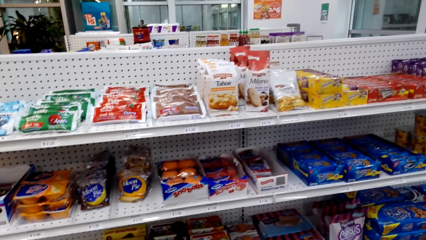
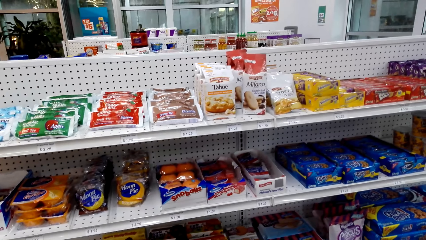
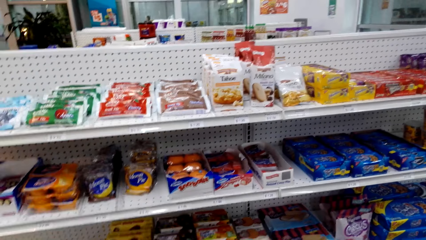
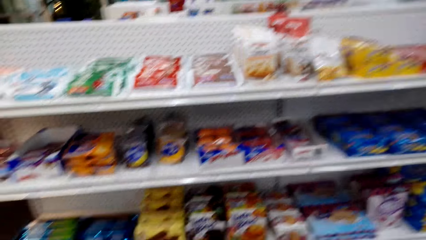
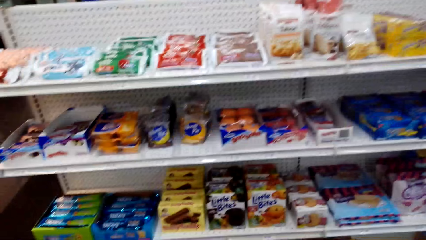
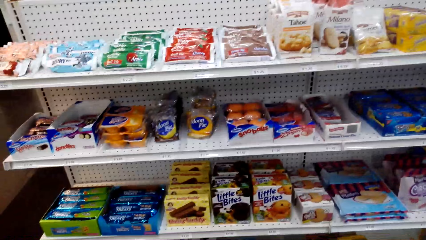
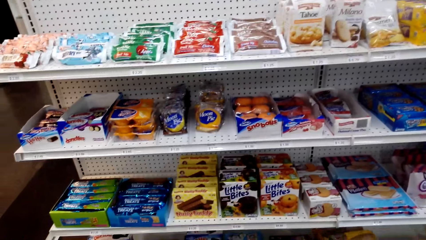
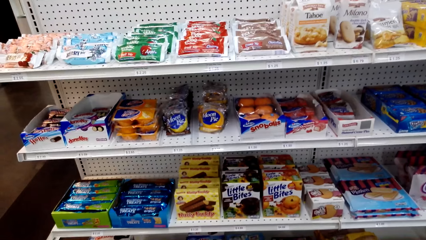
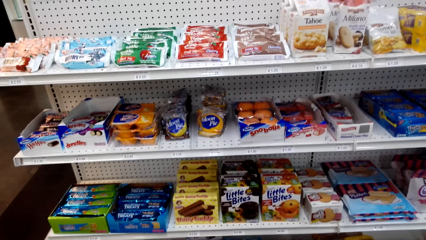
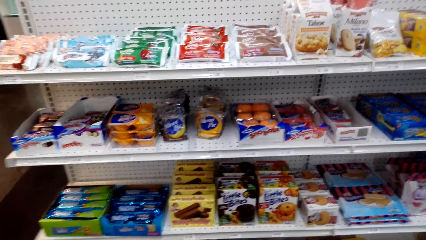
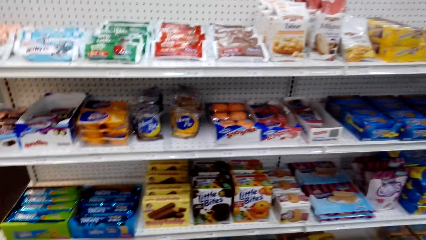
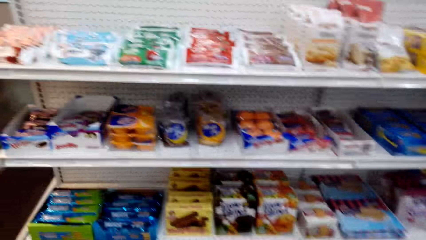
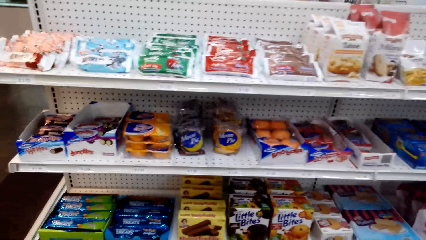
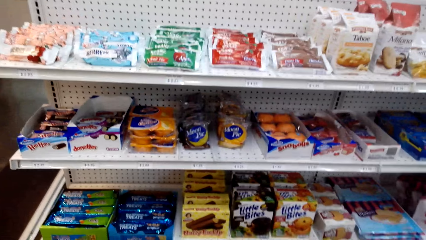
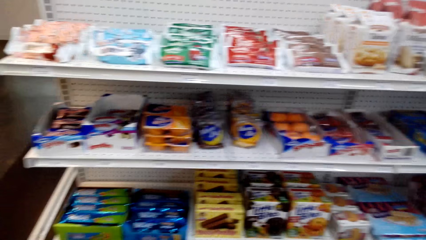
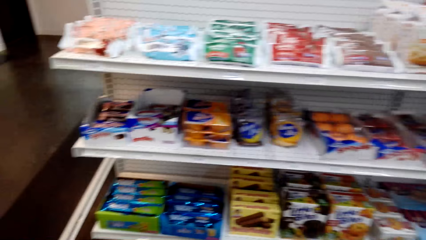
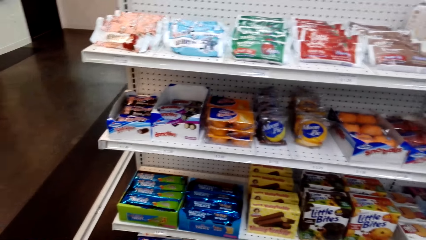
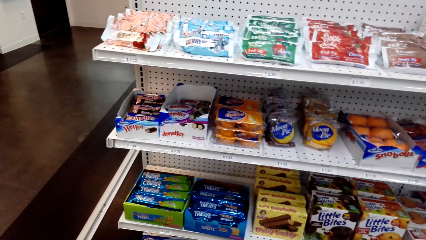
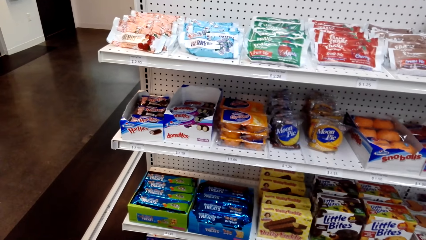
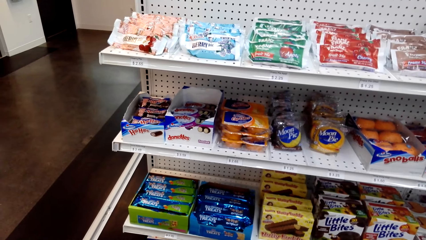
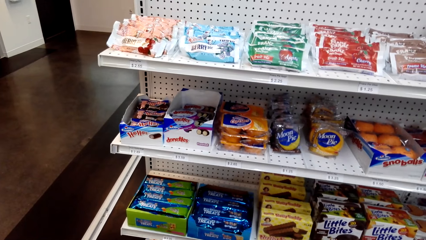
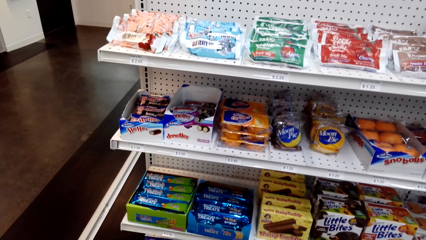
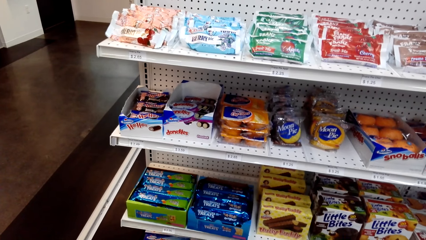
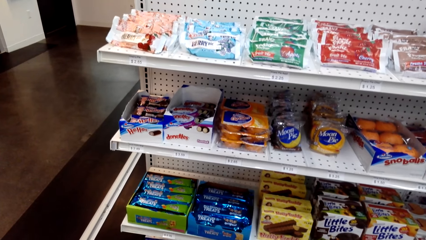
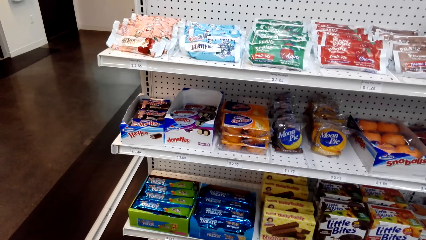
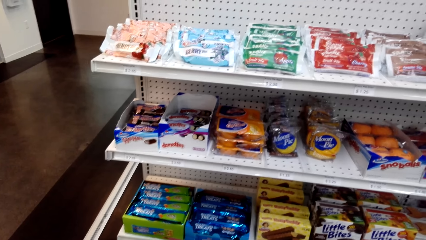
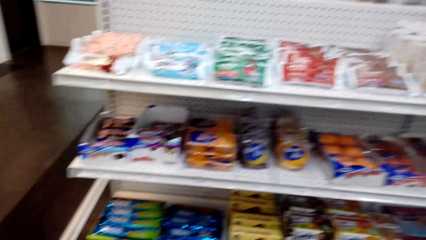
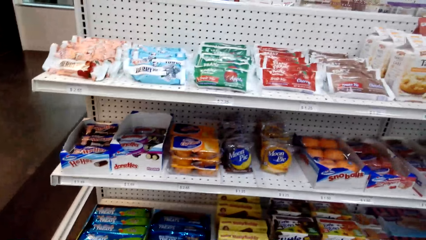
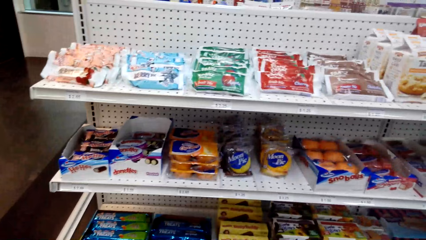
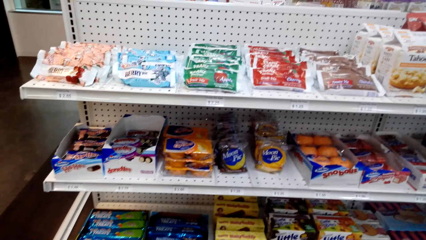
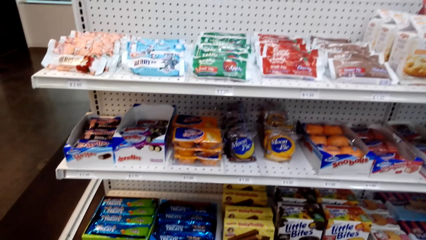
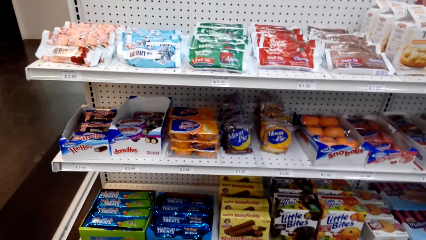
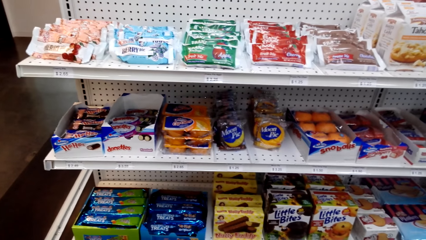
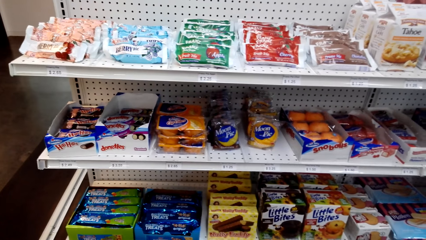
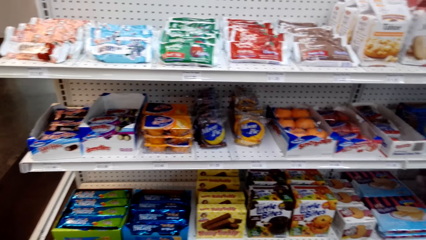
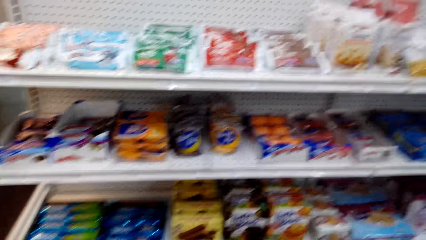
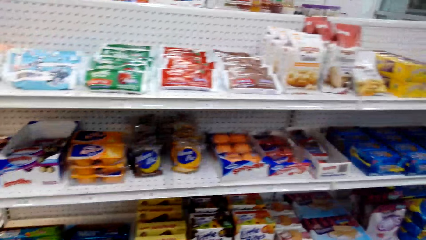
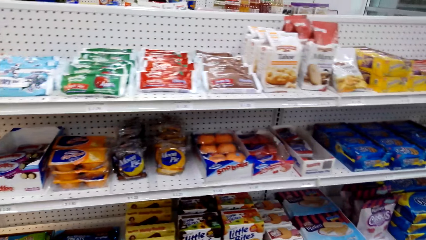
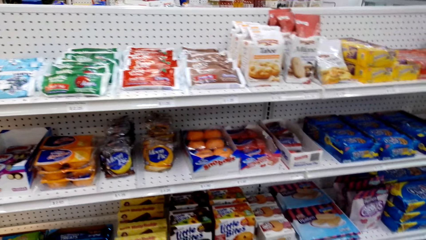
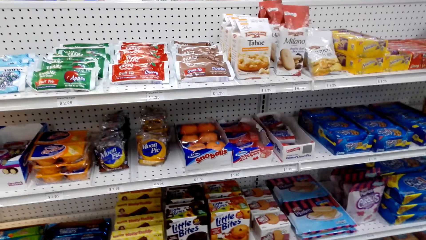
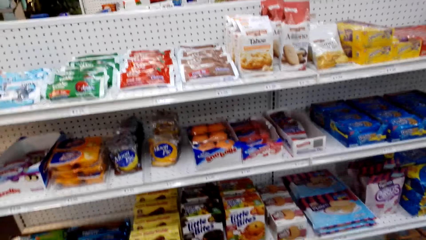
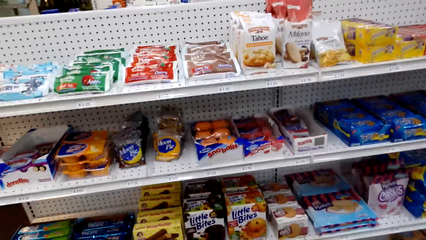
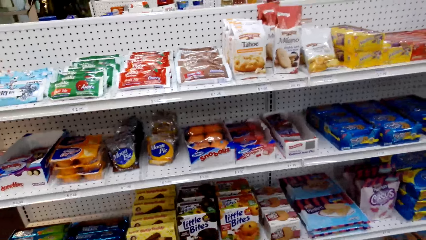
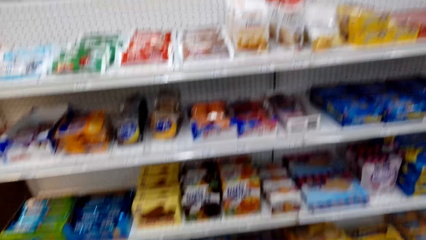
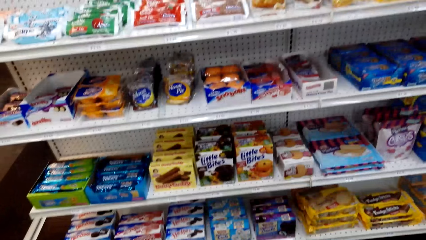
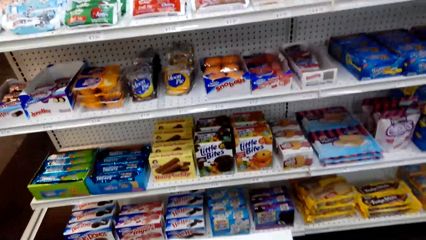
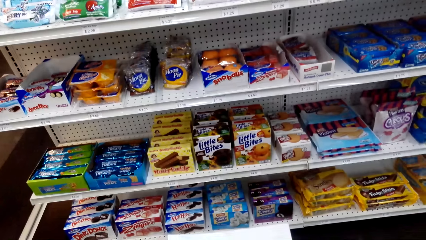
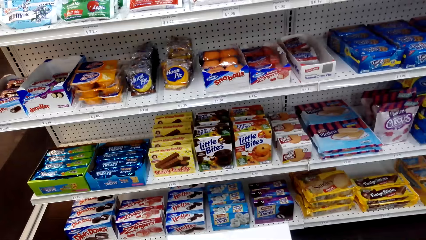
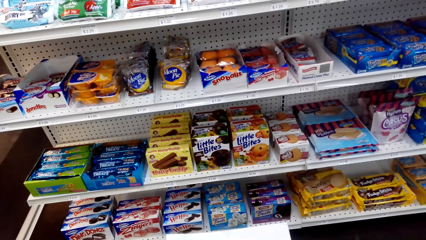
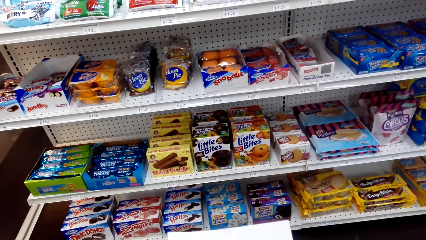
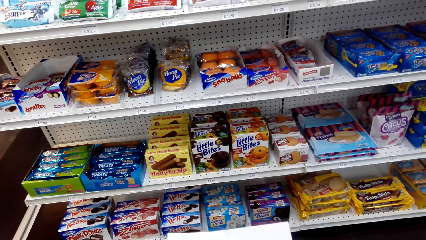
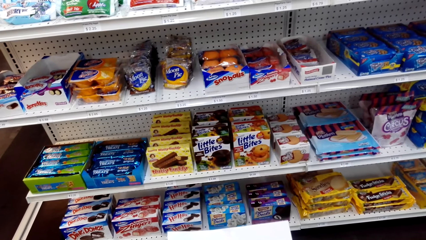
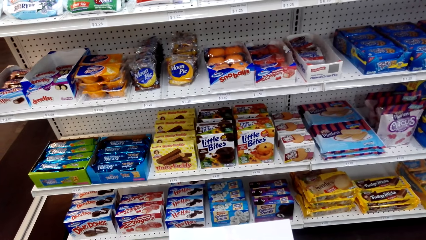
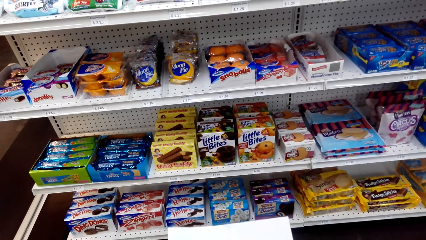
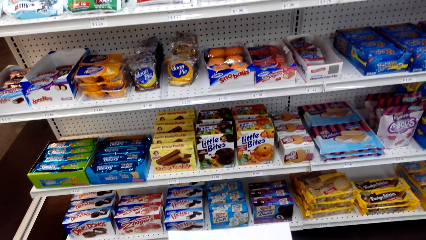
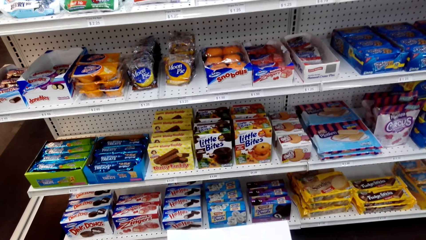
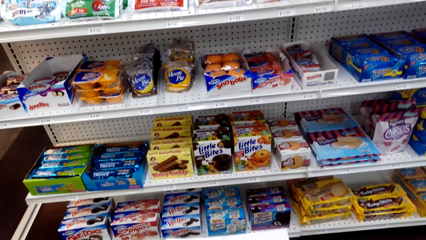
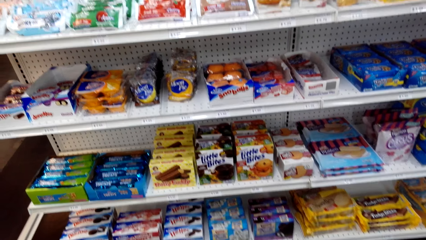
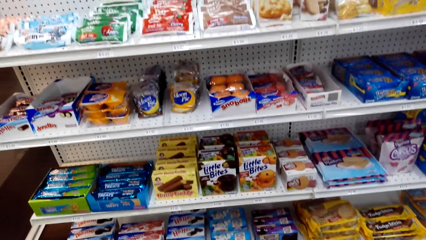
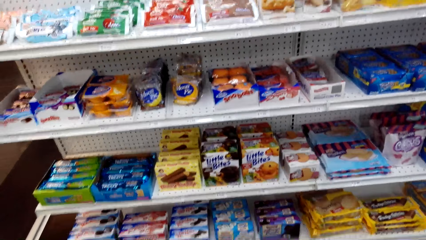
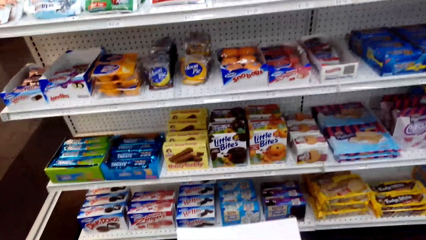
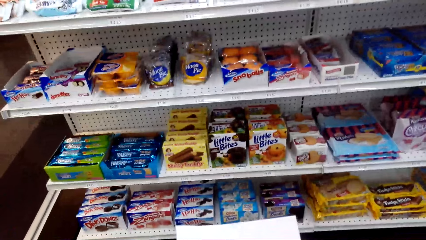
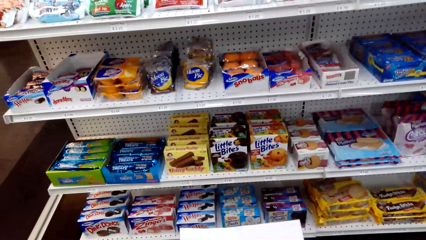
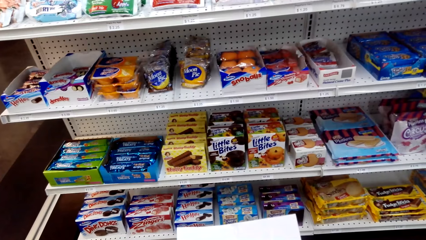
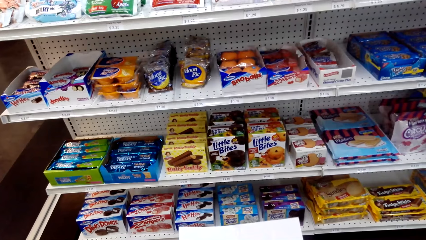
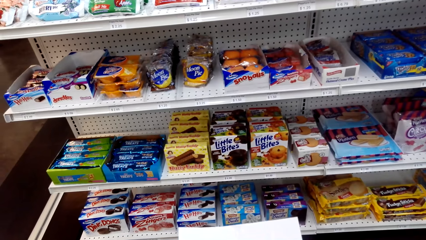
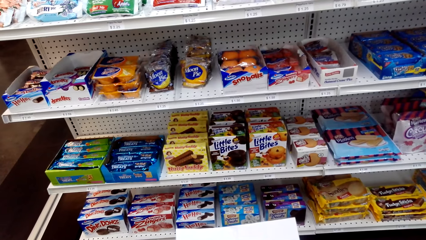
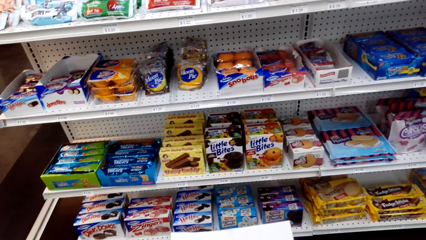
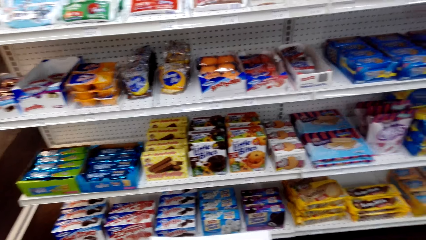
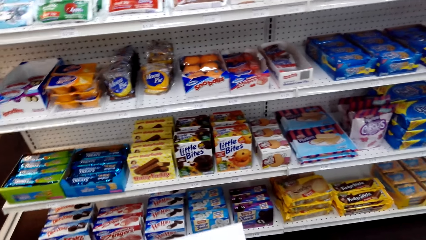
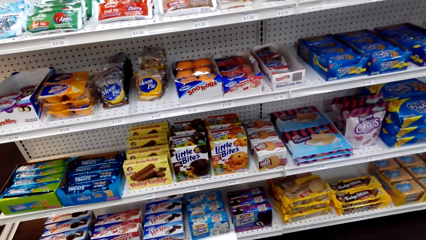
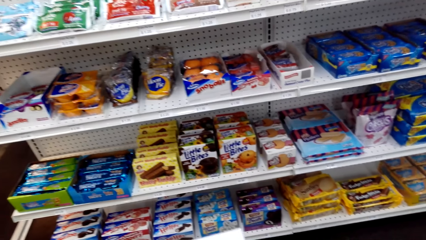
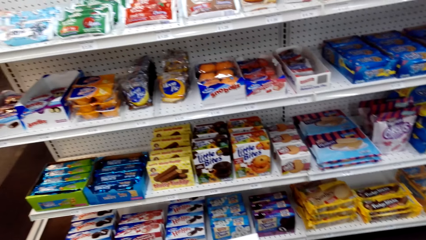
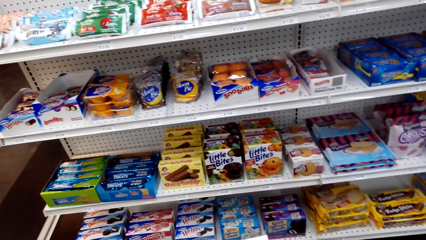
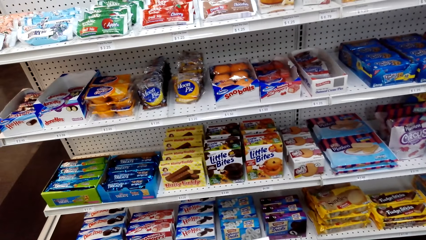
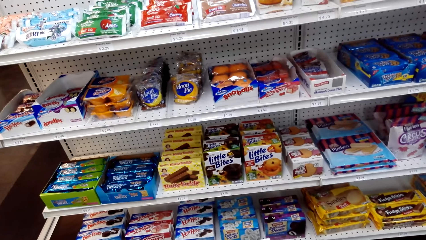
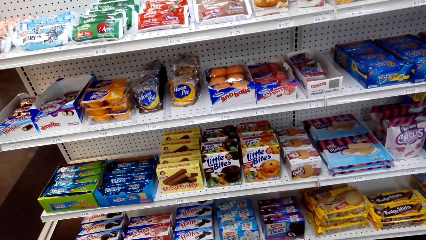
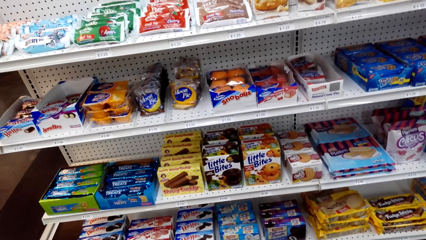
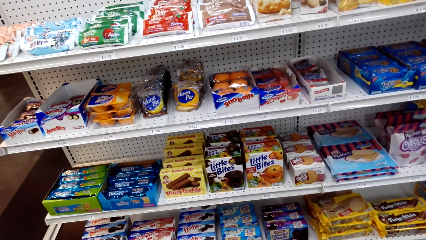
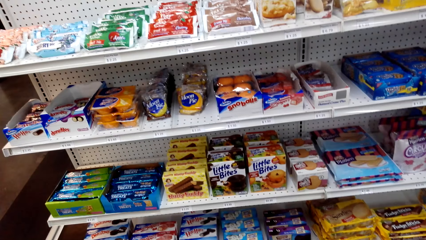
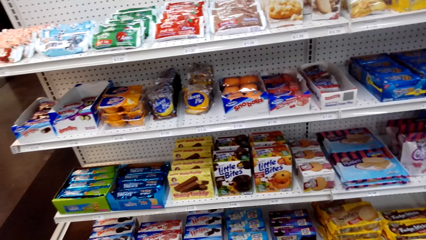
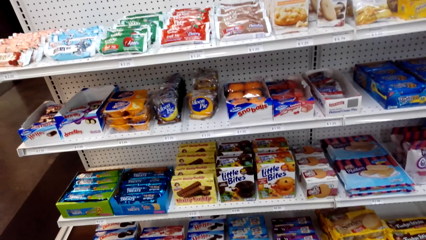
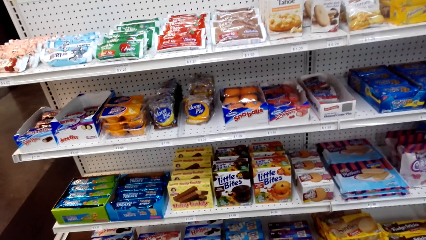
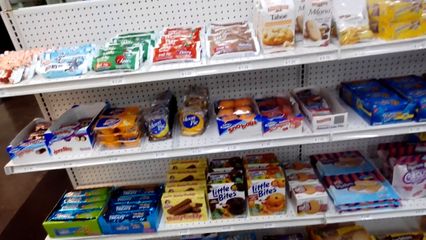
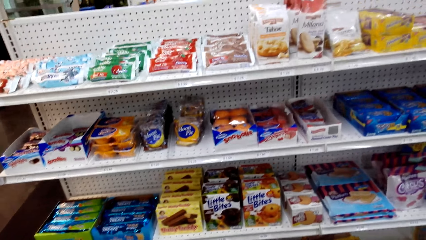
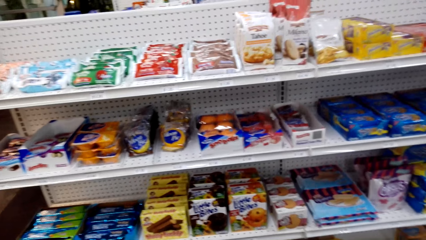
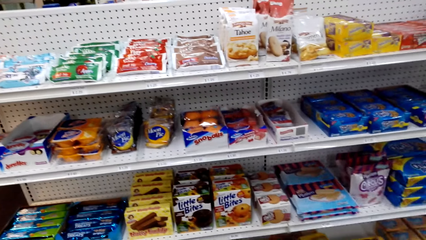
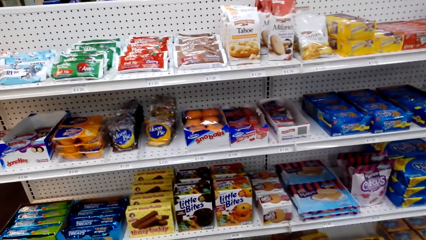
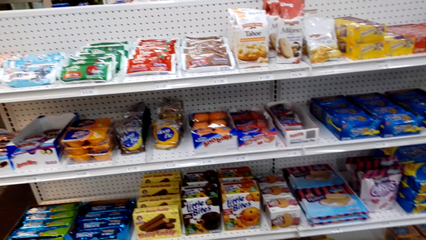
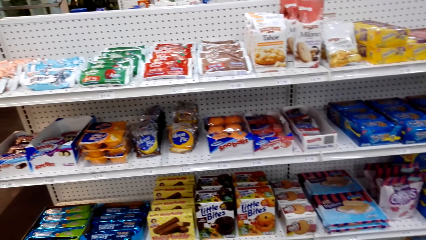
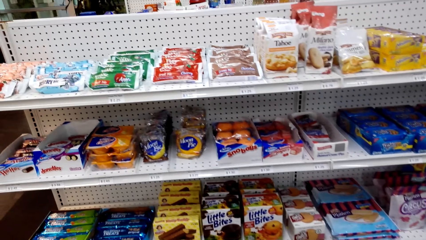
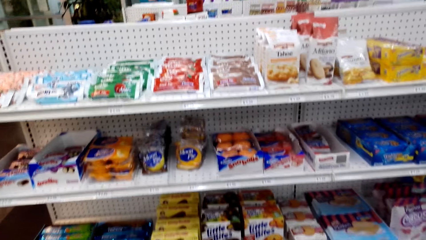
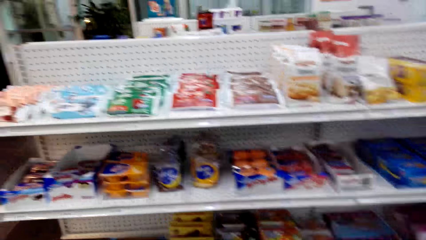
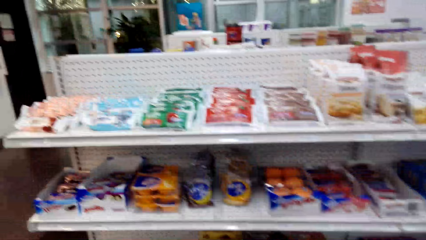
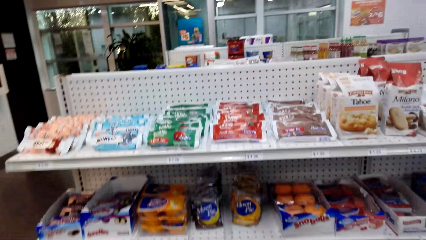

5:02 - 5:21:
The camera wearer adjusts the paper in the hands. They view items on a supermarket shelving.
